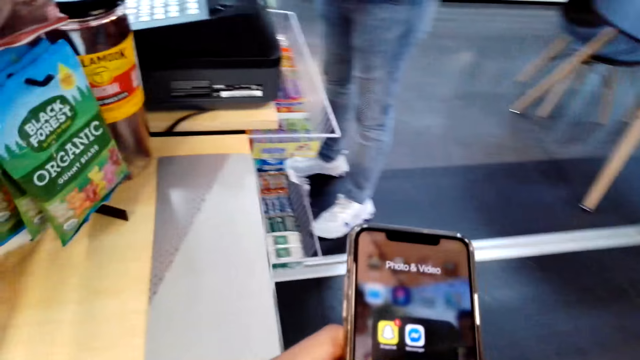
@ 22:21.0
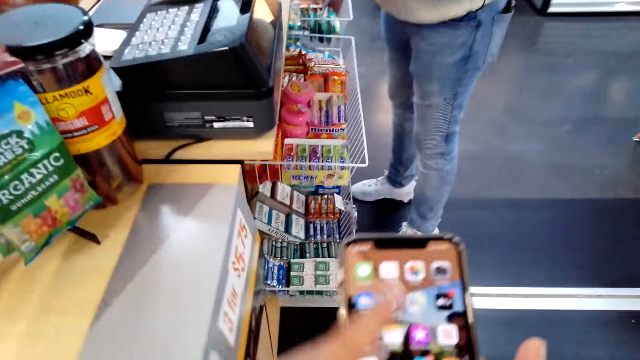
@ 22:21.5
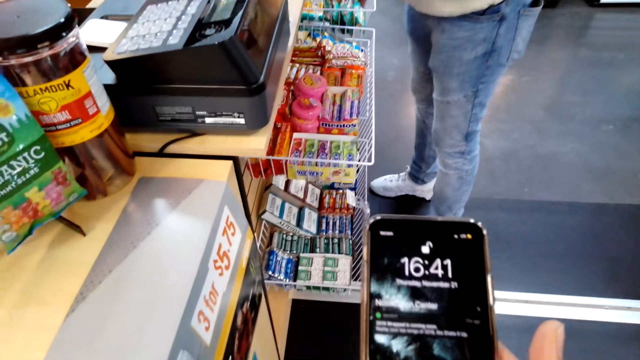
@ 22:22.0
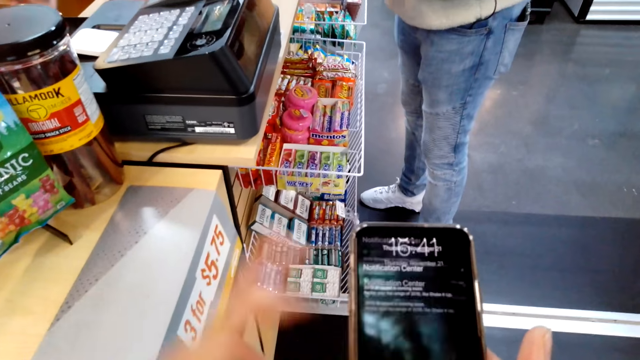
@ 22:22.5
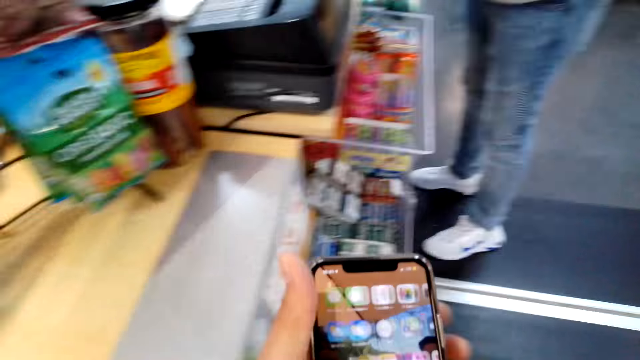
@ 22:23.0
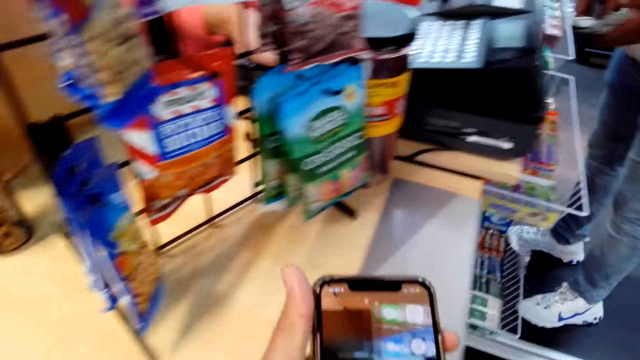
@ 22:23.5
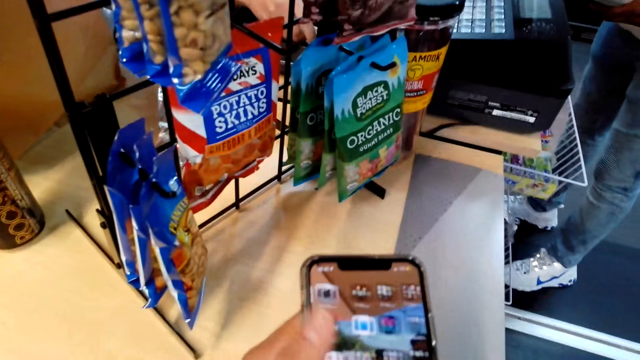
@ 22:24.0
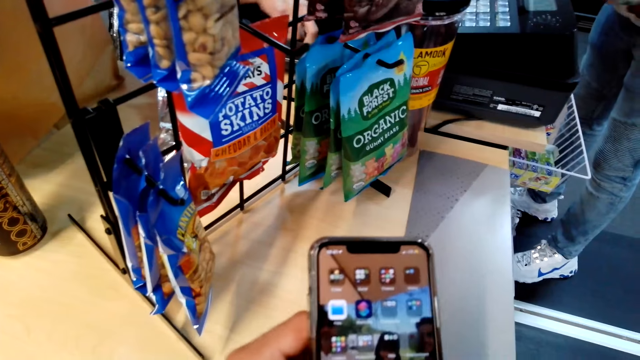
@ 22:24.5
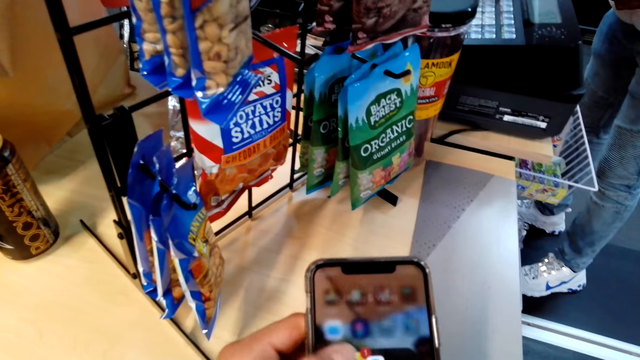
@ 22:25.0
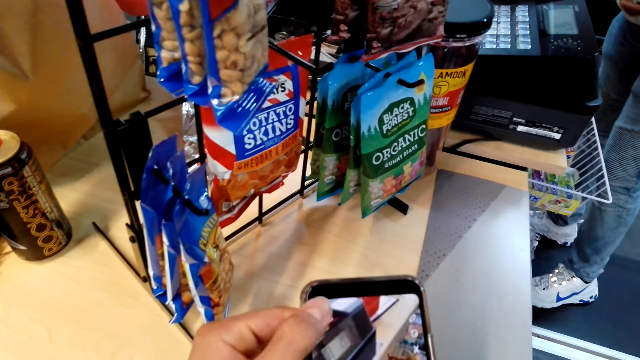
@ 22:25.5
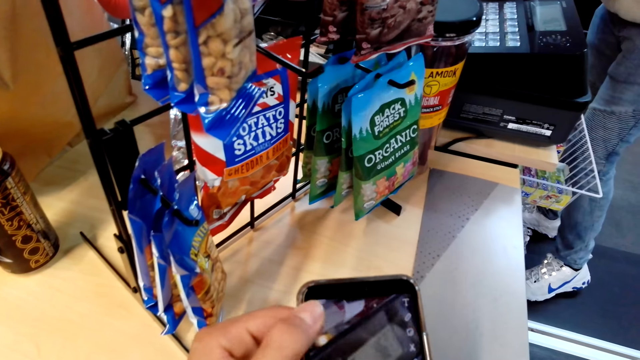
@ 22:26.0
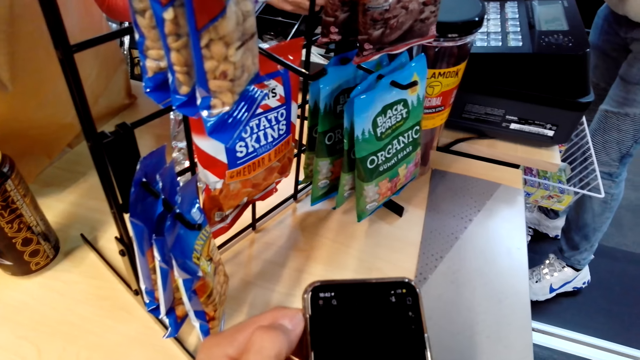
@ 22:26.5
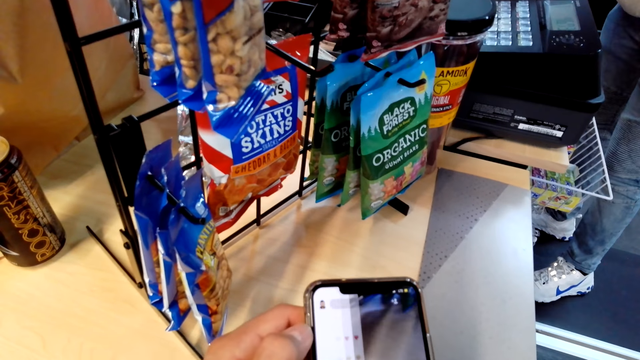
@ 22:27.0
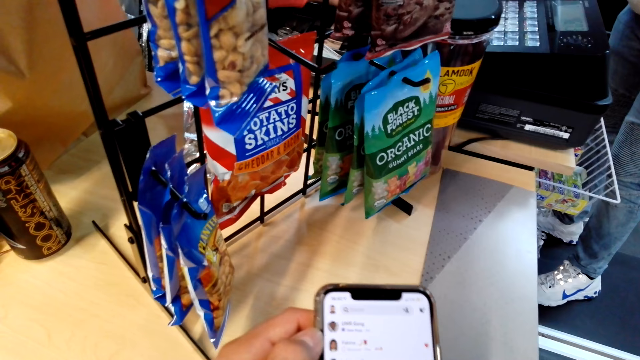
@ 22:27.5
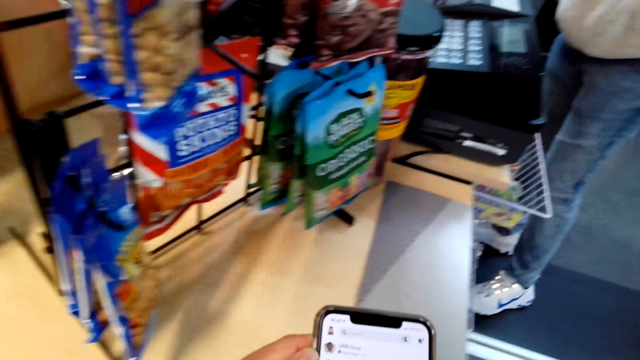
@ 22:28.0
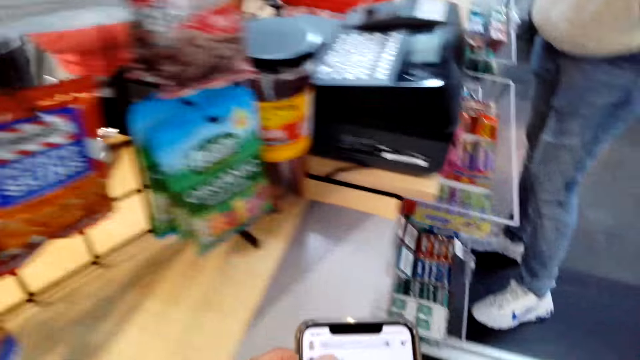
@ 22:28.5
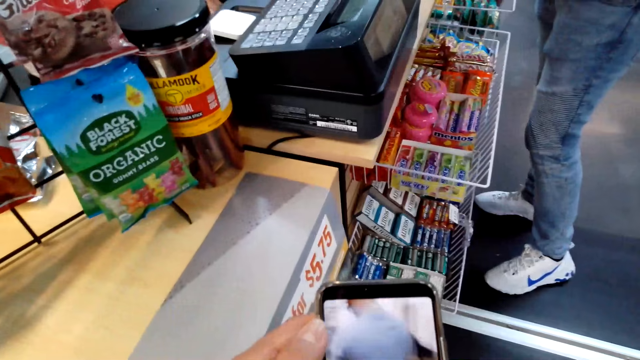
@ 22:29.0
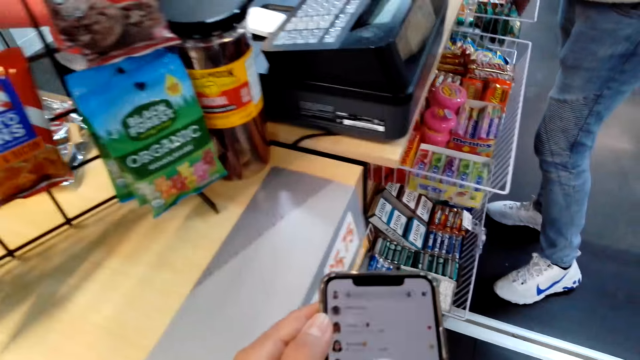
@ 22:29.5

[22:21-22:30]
The camera wearer turns around the shop. They use the phone.

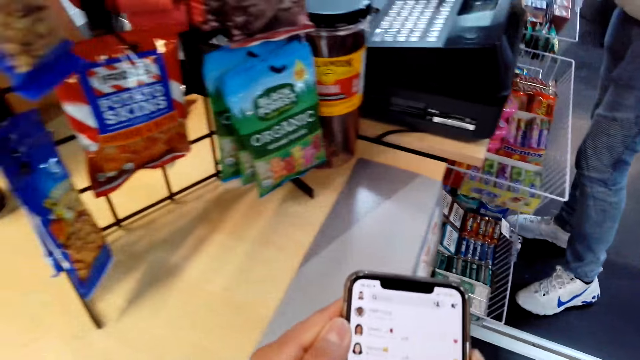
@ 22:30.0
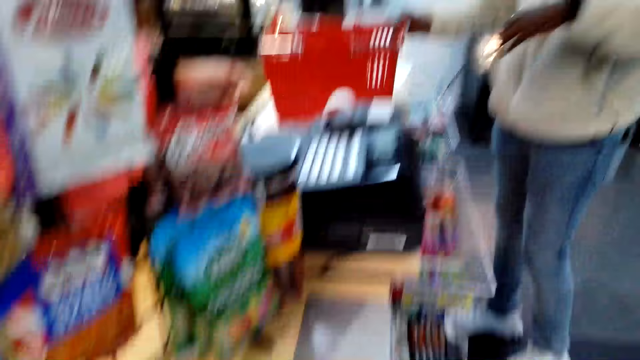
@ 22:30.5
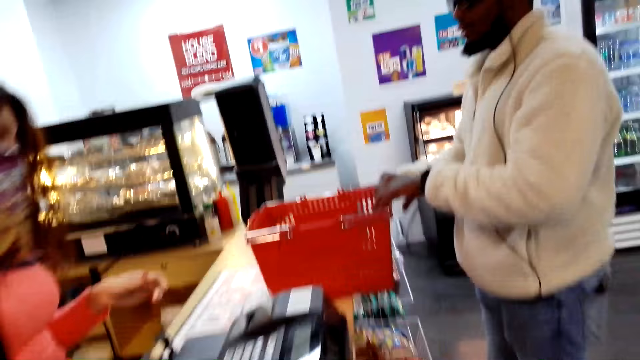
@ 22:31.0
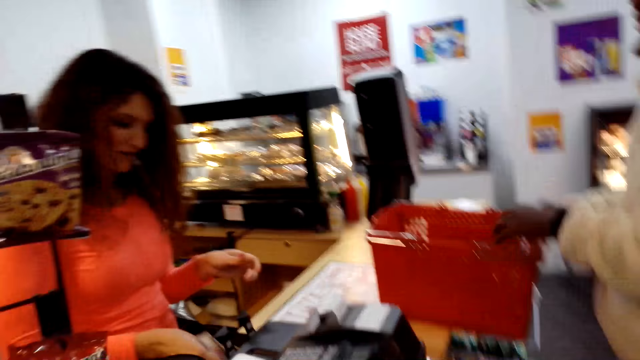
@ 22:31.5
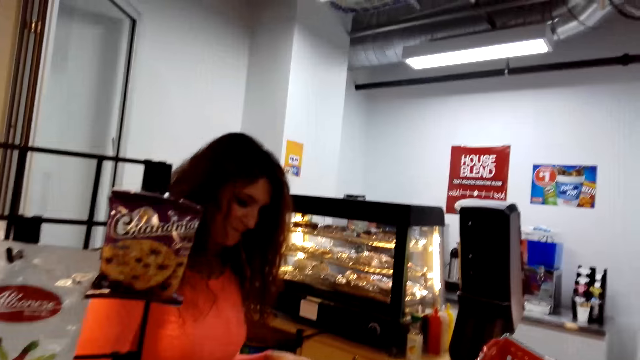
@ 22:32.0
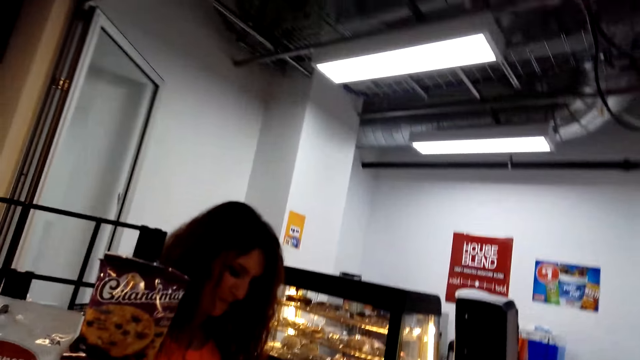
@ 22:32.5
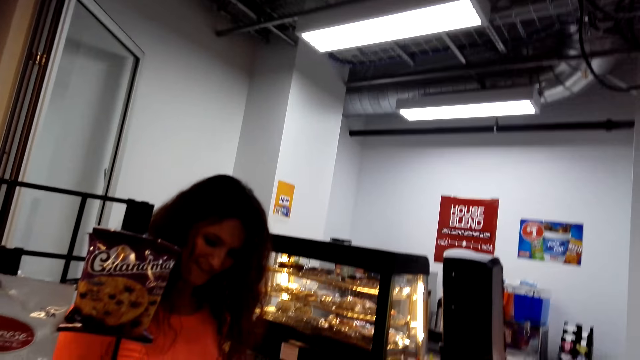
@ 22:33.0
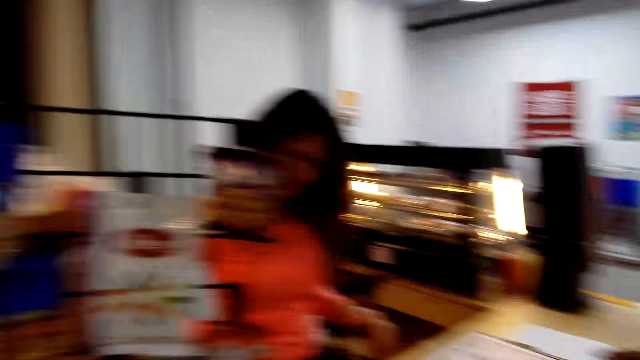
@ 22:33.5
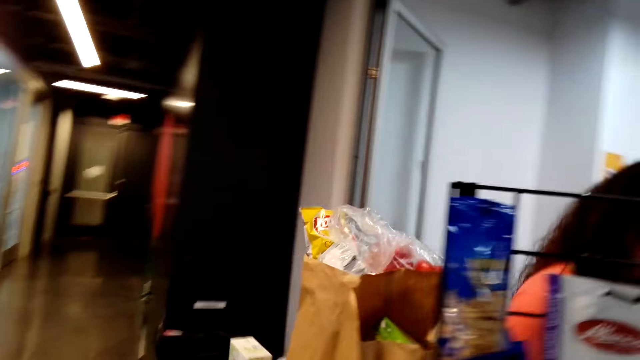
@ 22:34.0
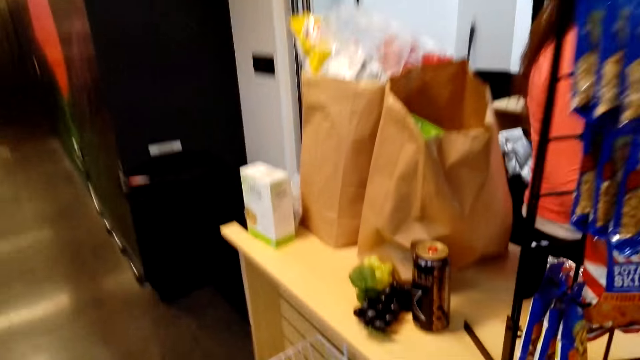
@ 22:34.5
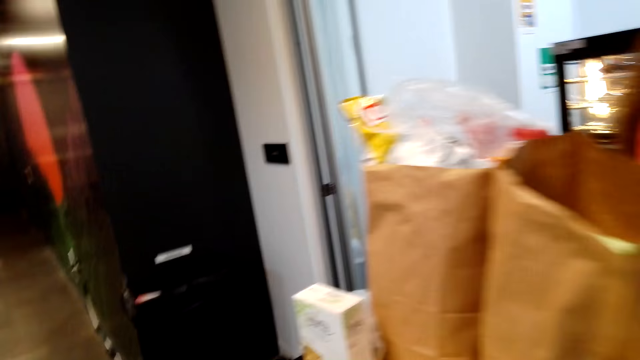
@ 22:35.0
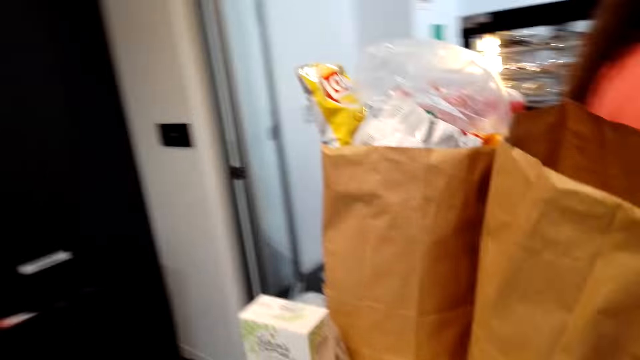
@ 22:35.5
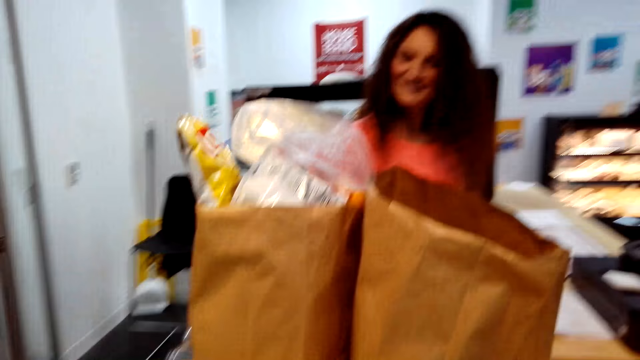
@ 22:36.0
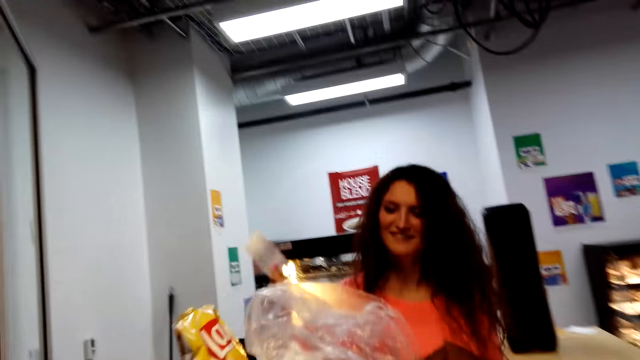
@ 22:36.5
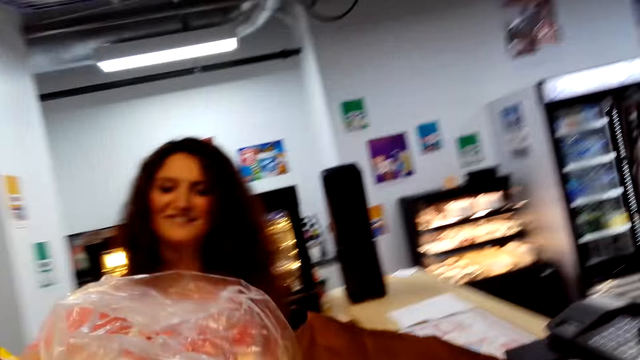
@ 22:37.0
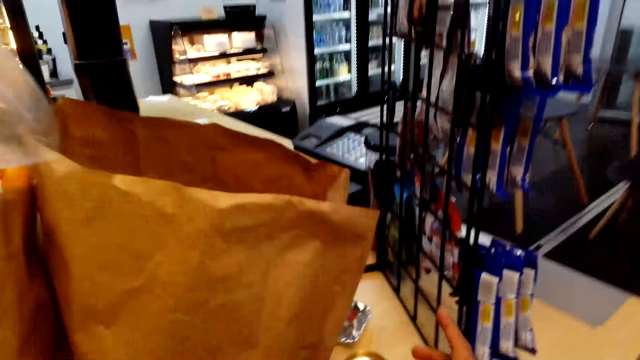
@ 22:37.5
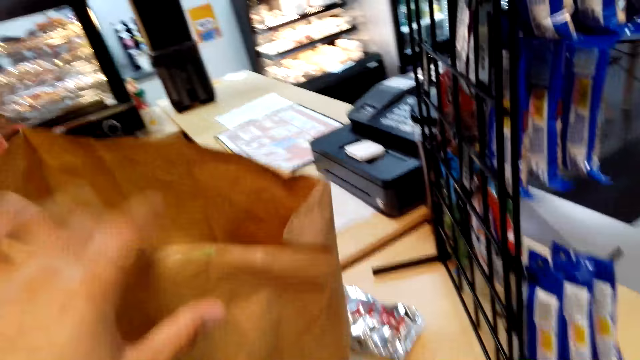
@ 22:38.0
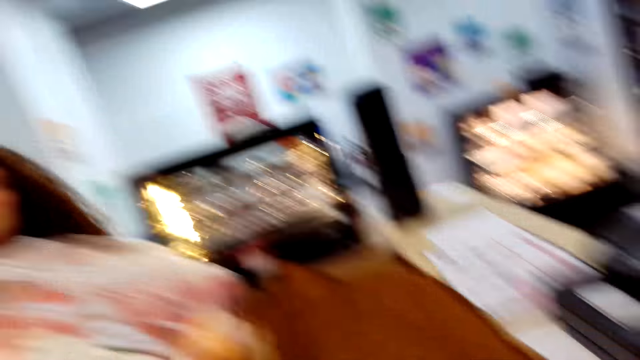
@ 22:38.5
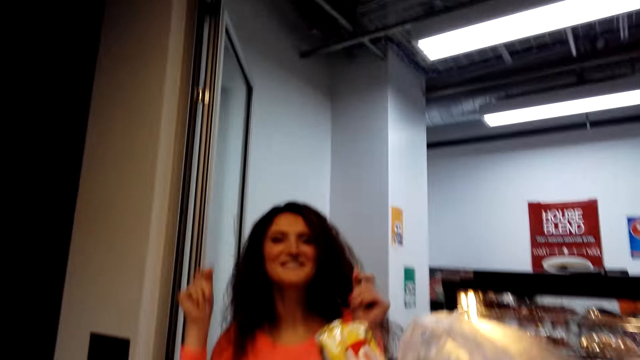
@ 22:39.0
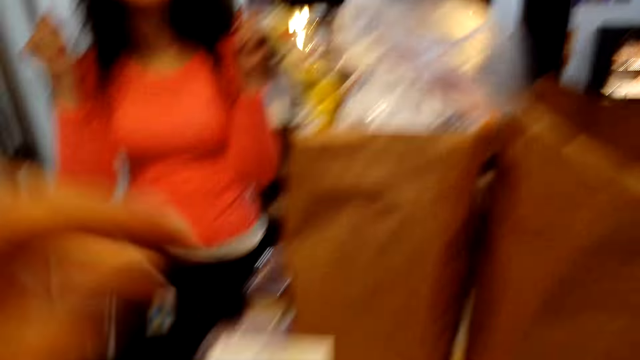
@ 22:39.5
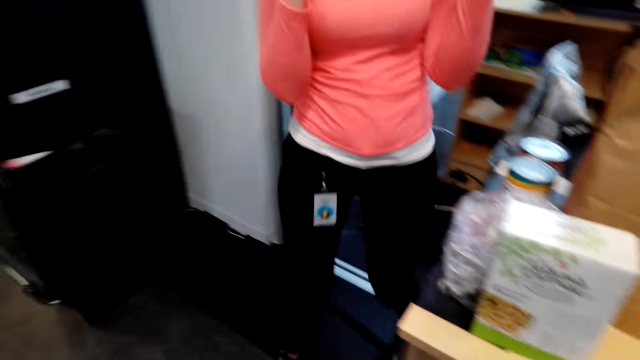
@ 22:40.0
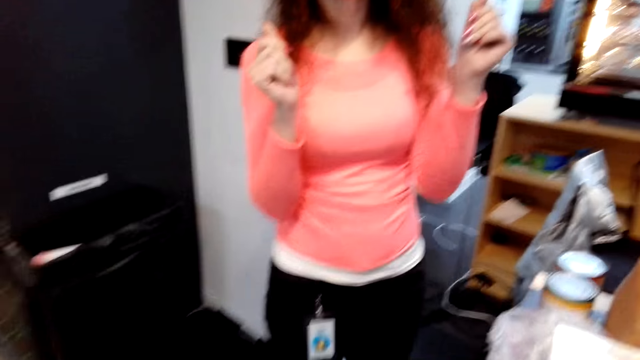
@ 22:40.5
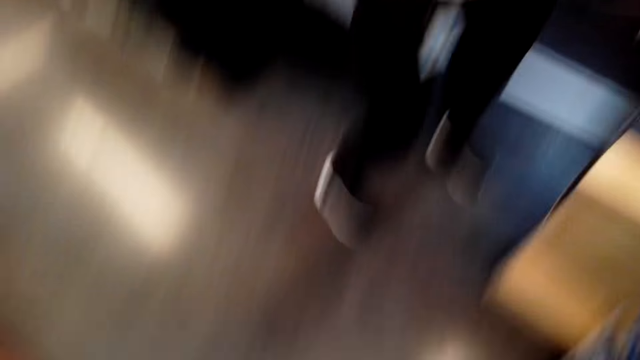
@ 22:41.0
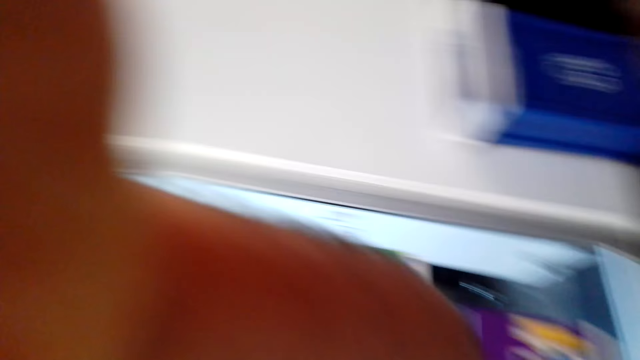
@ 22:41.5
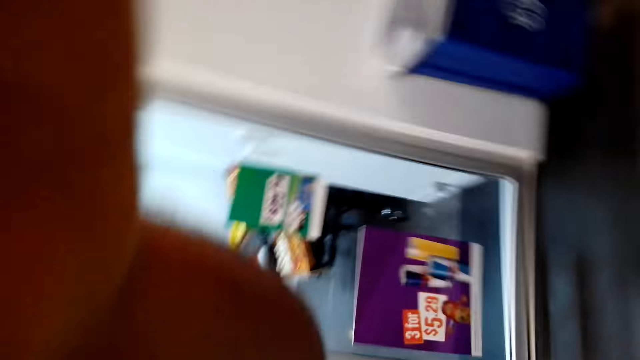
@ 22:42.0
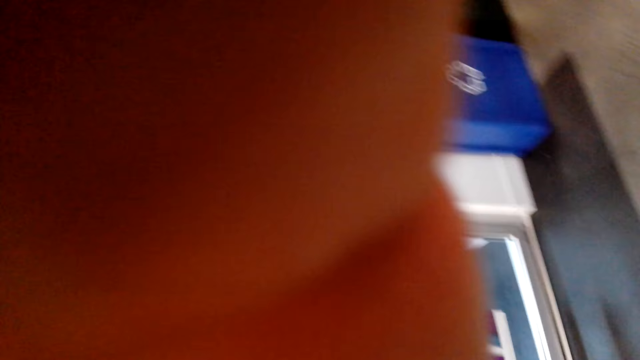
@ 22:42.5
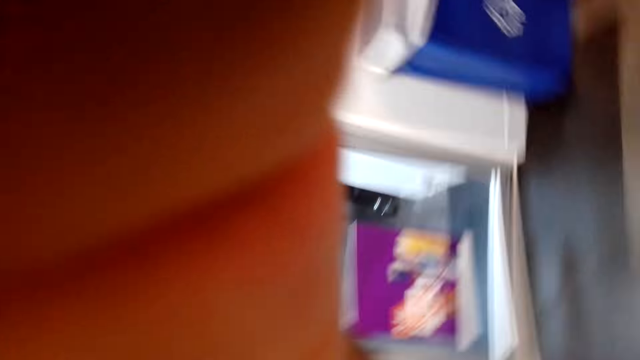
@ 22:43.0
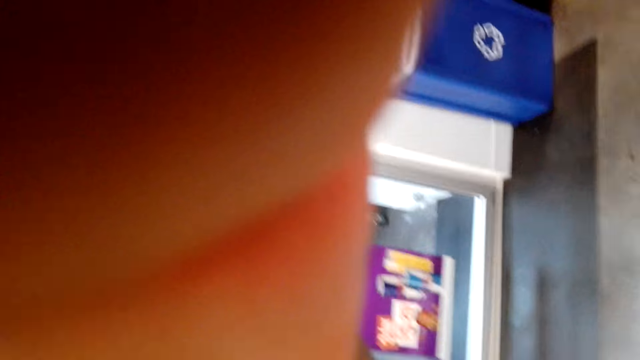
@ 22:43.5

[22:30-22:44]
A woman converses with a man. The camera wearer looks around the shop. They move to the side and walk around the shop. They converse with the woman. They touch a shopping bag and inspect the shopping bag. They converse with the woman. They adjust a camera and remove the camera.
